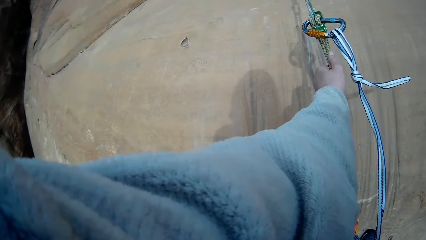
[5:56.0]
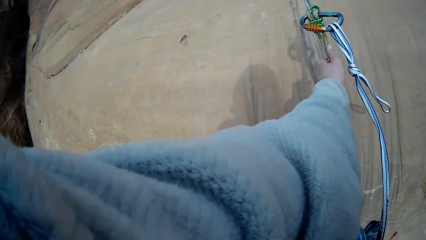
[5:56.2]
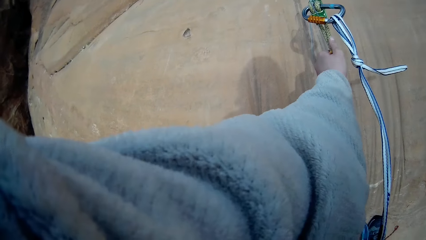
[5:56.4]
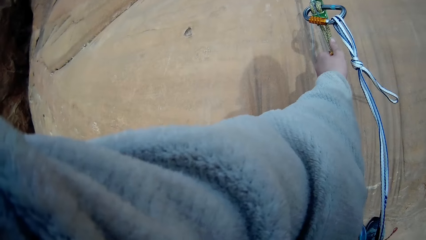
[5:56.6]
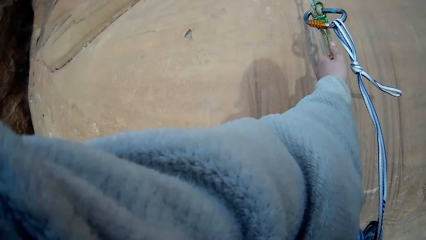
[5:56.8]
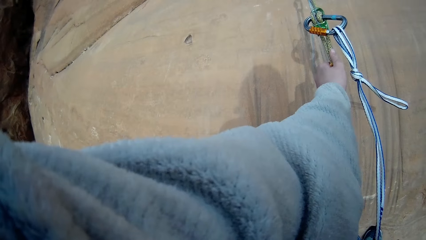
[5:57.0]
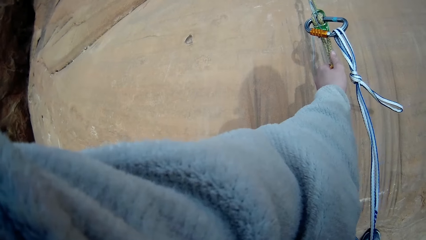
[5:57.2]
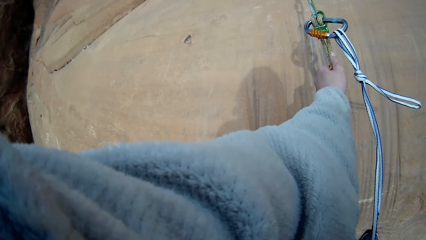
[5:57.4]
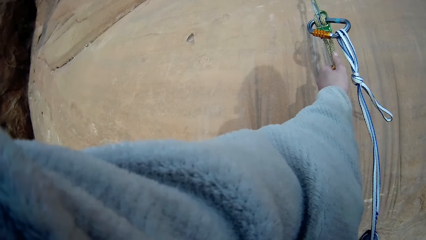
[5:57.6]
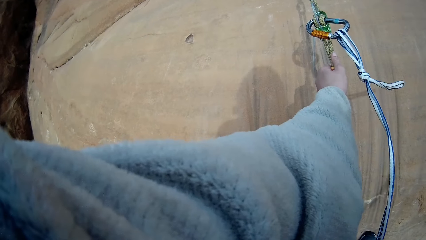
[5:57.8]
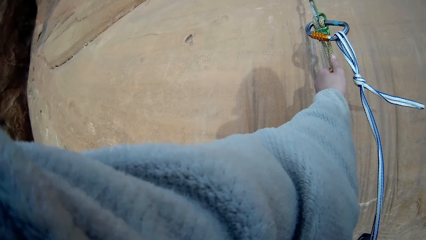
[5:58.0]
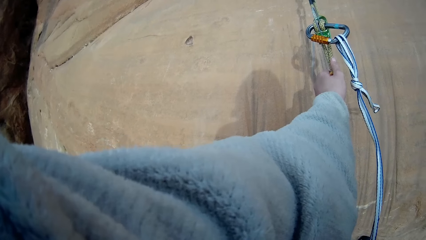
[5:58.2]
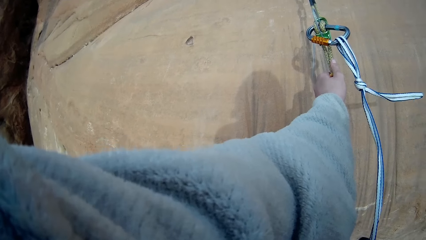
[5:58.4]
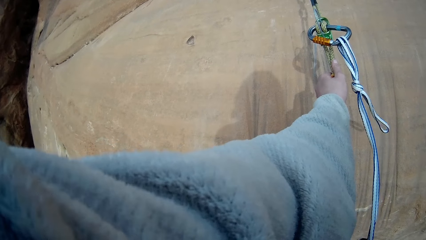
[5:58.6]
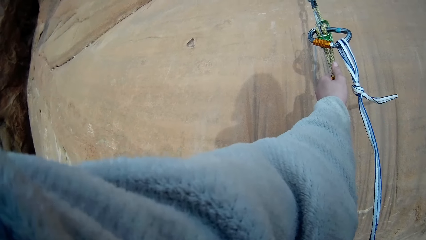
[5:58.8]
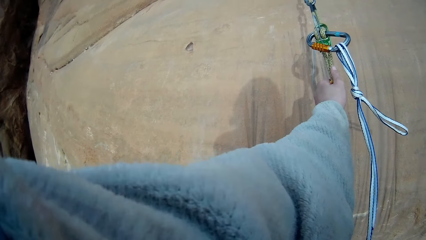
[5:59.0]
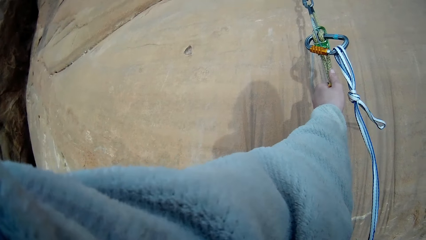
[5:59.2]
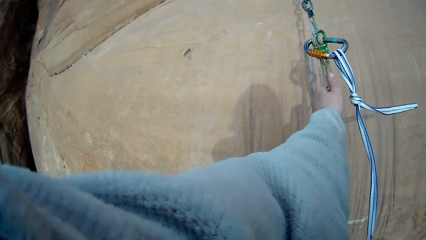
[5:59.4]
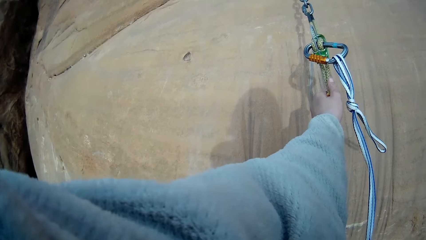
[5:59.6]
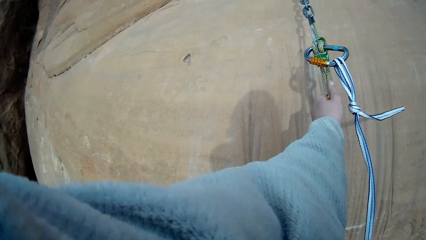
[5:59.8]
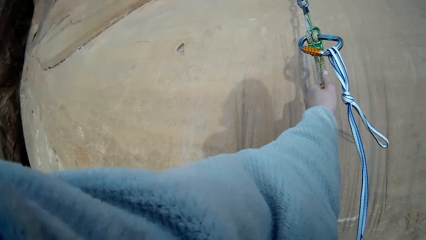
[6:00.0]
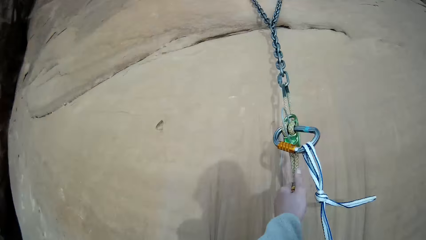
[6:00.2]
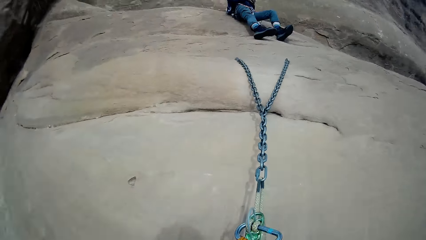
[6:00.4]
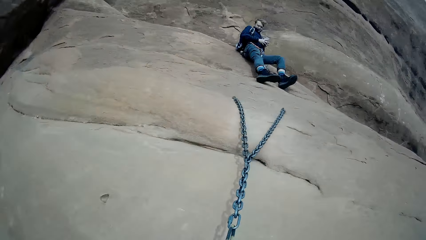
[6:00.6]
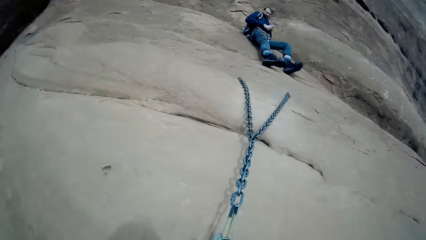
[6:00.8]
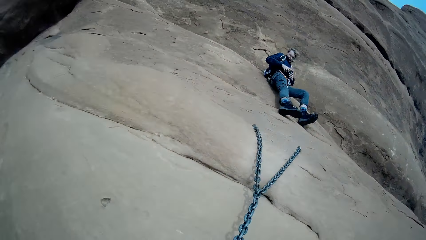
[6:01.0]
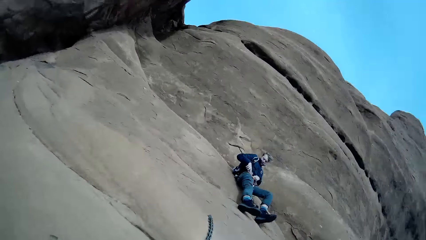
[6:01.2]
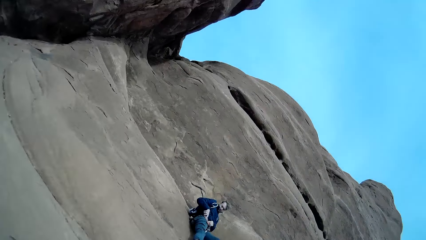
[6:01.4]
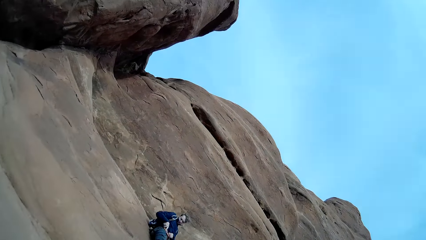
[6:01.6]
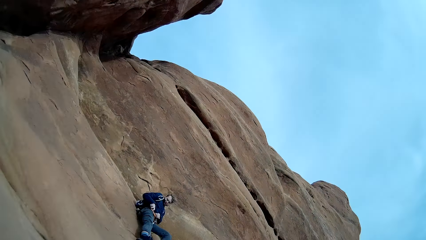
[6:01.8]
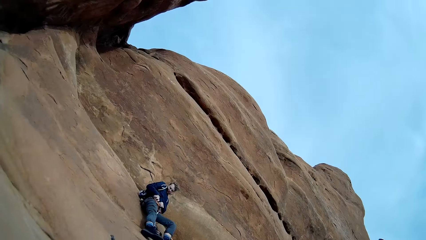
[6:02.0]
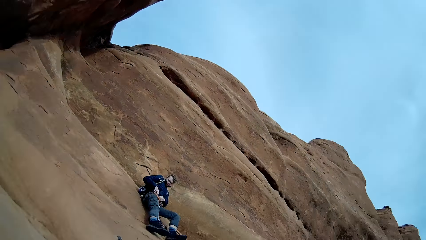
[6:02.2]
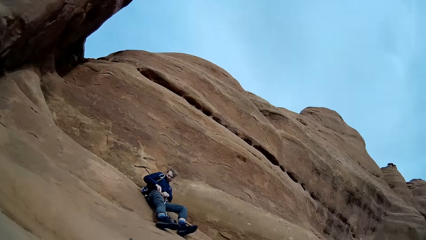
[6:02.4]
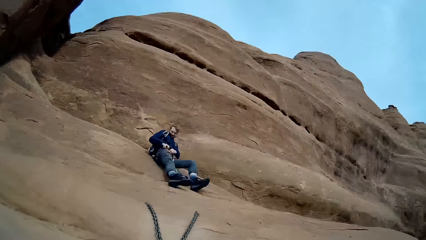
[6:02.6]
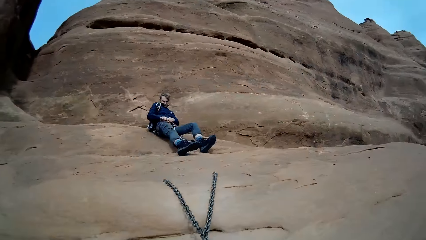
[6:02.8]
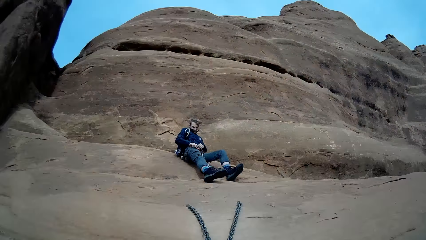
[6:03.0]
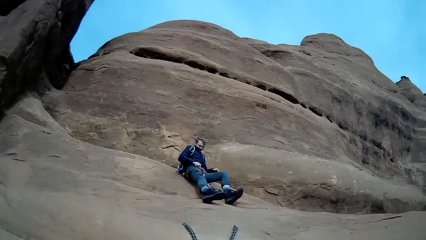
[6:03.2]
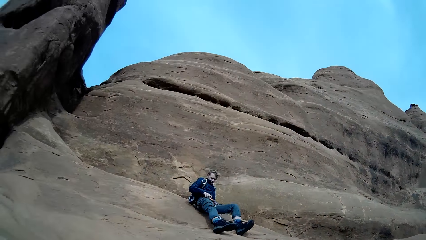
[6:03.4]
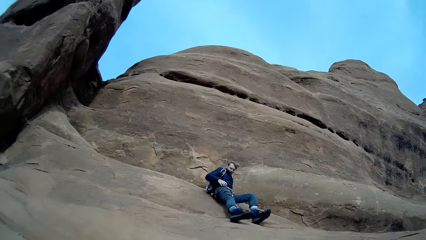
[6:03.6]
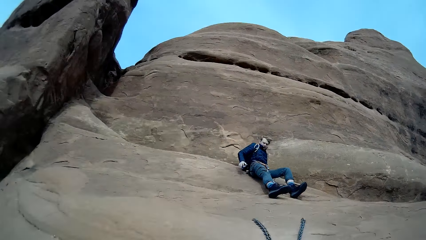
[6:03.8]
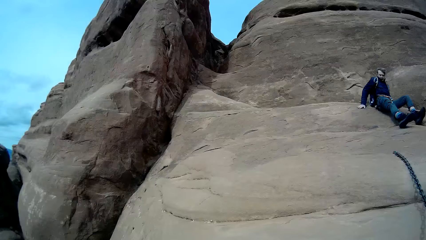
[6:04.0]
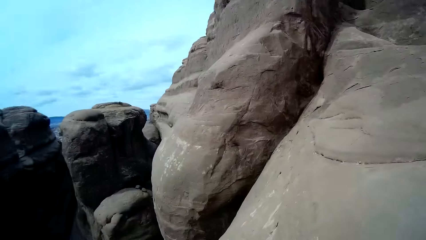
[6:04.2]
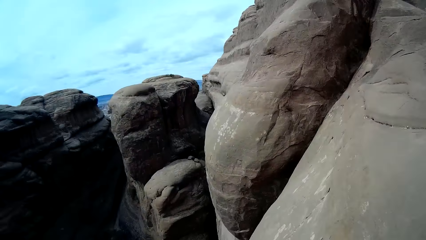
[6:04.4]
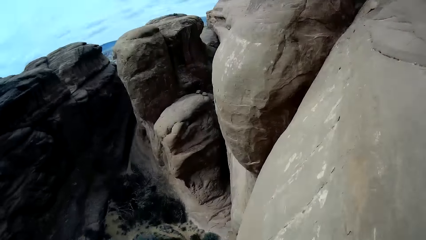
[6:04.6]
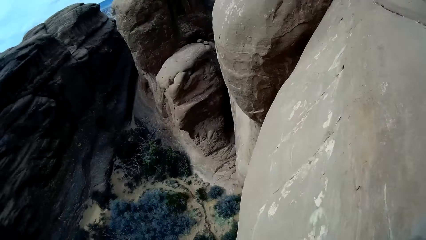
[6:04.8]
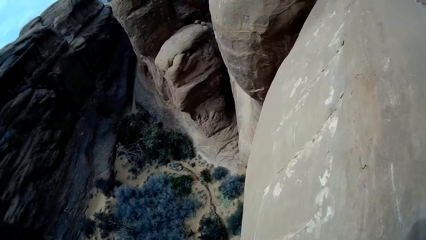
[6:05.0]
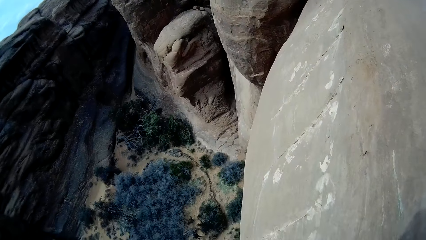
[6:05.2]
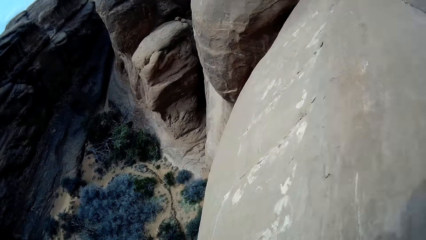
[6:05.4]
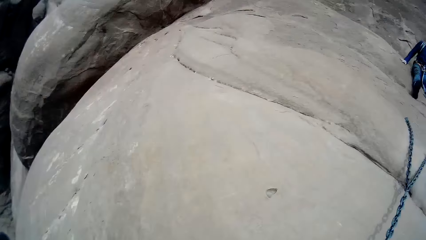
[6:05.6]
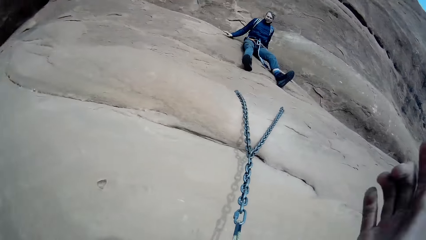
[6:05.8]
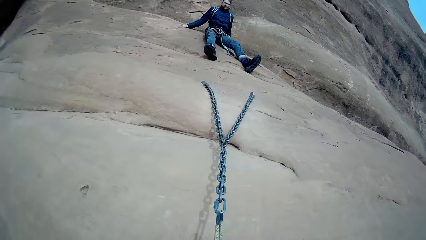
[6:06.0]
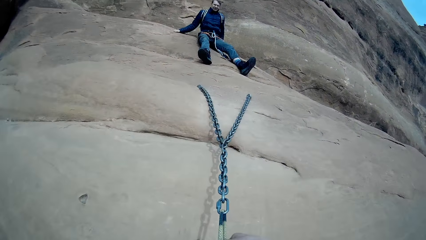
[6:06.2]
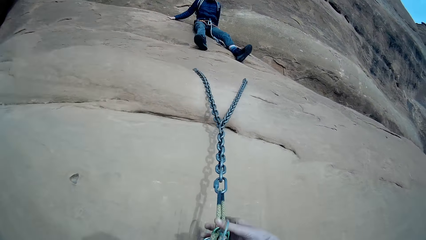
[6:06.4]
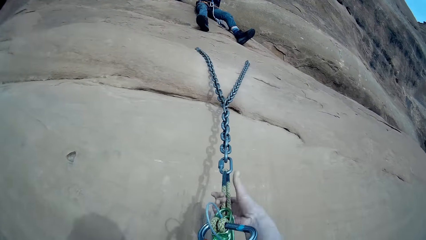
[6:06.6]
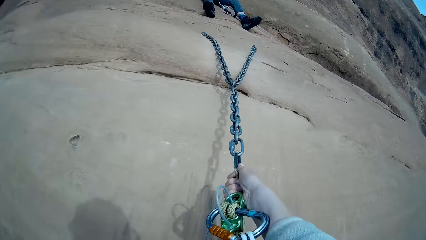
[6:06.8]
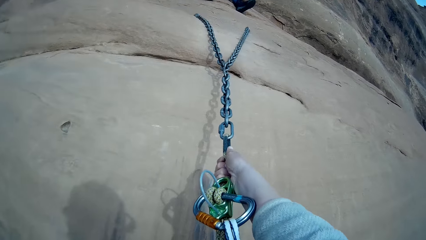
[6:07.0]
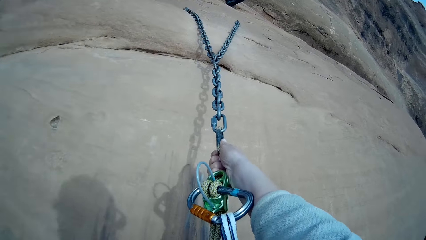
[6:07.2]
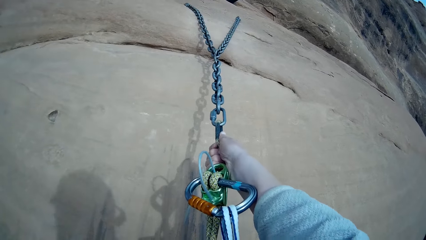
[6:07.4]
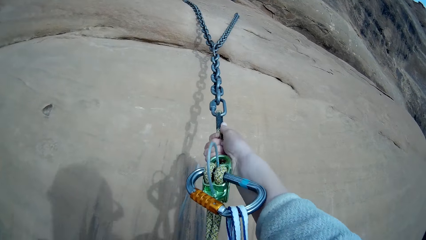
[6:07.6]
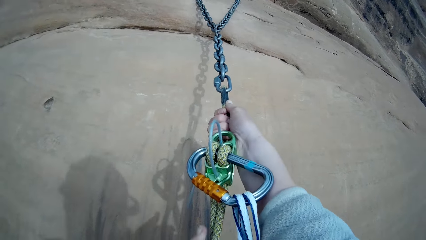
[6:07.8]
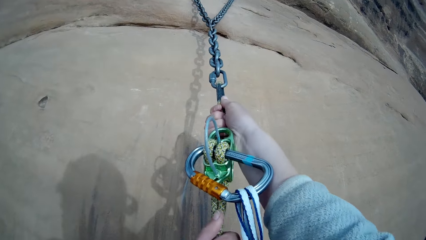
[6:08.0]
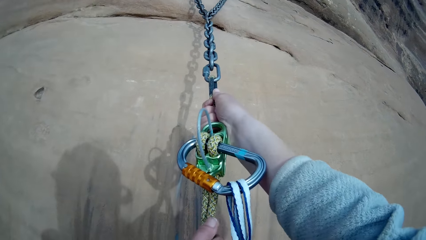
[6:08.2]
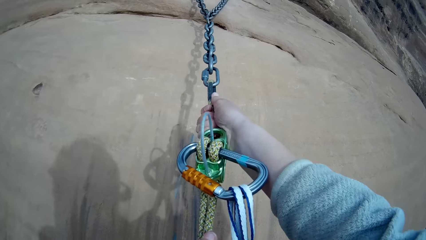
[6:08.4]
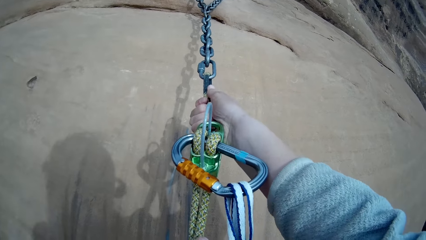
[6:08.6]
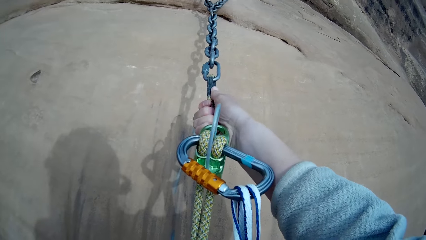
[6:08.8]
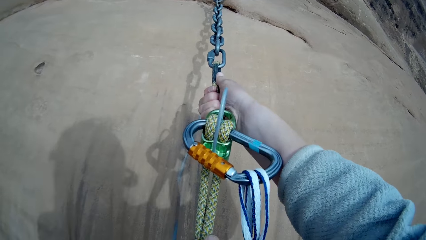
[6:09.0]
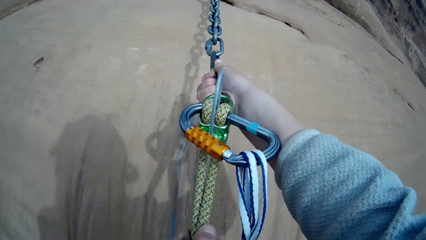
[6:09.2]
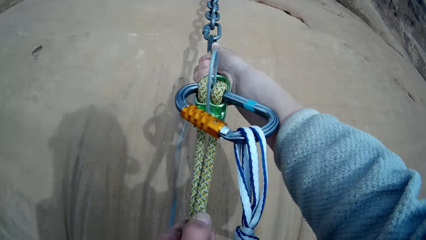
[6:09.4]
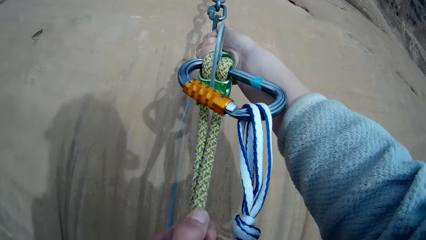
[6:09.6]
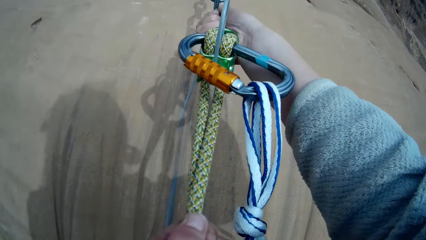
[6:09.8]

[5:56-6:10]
The camera wearer looks around the mountains.
